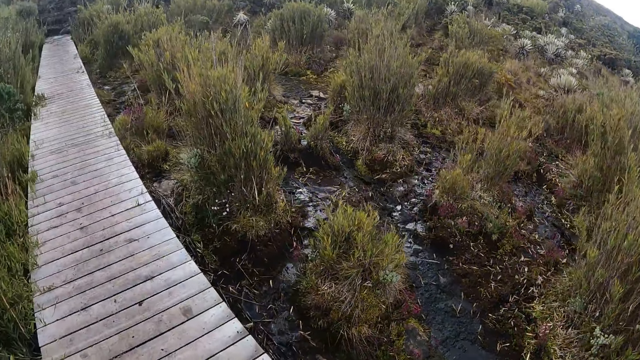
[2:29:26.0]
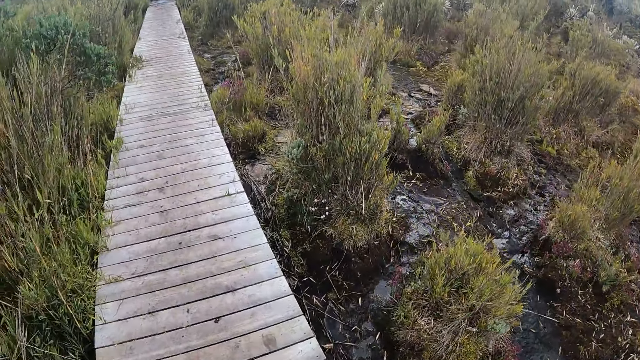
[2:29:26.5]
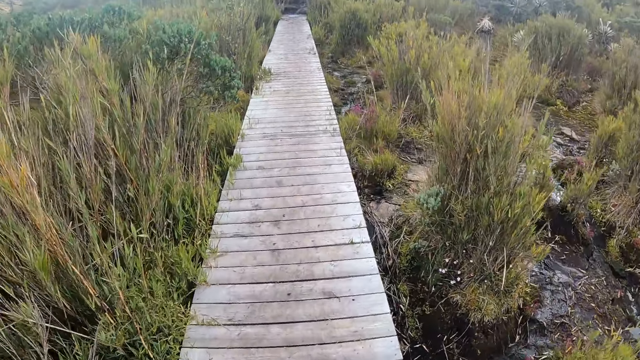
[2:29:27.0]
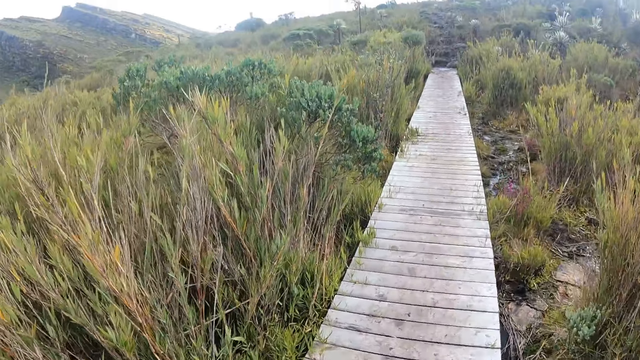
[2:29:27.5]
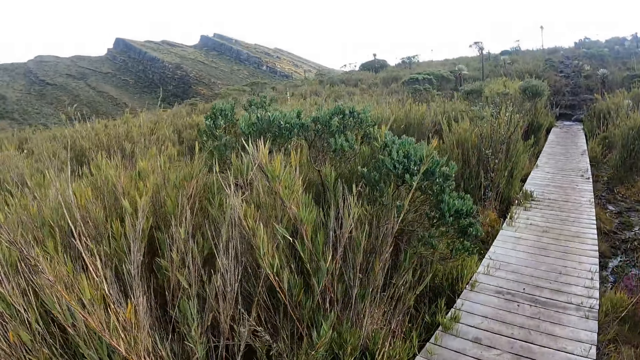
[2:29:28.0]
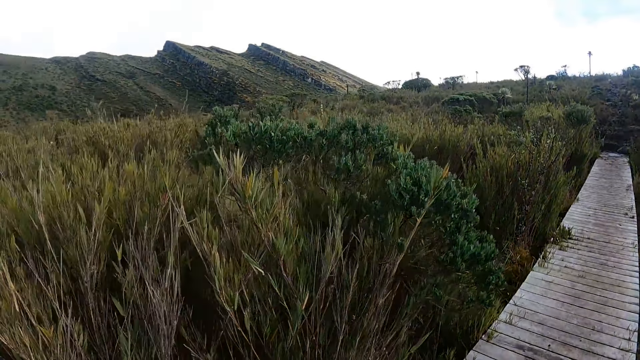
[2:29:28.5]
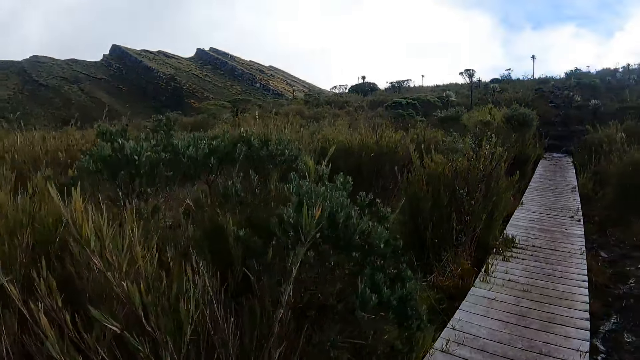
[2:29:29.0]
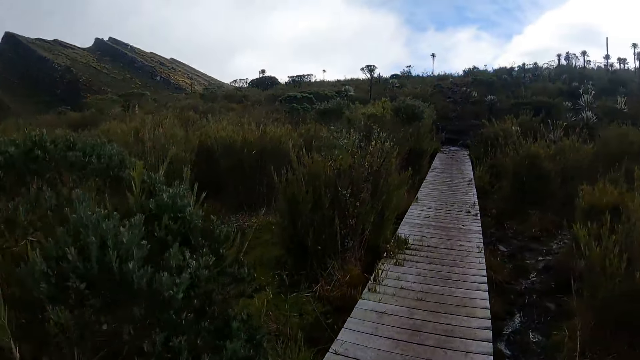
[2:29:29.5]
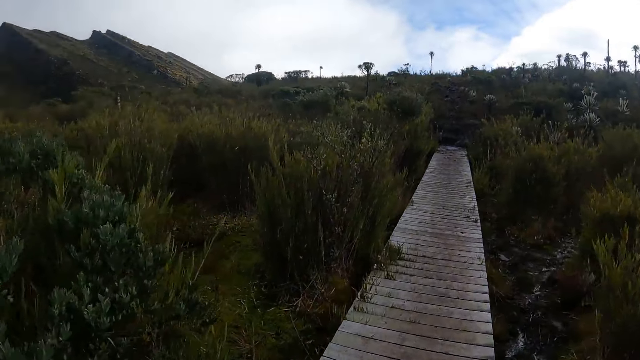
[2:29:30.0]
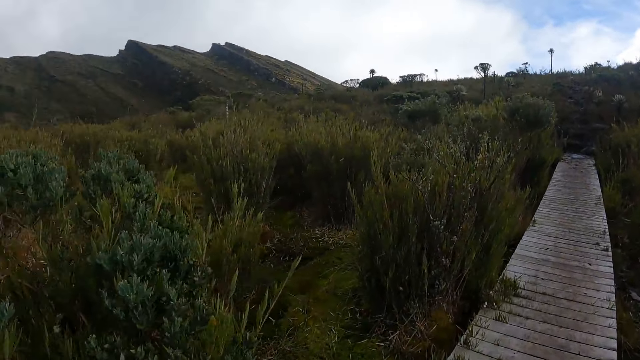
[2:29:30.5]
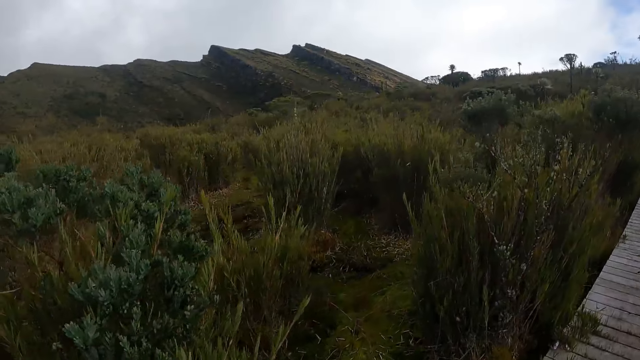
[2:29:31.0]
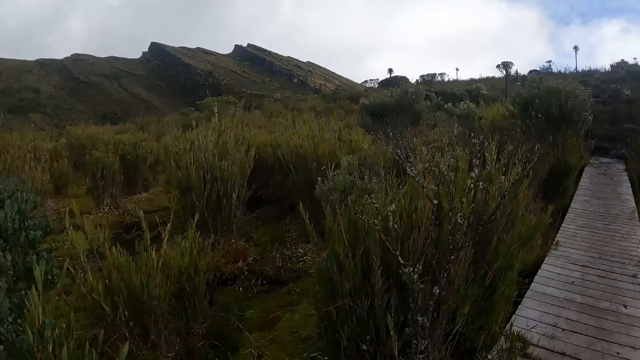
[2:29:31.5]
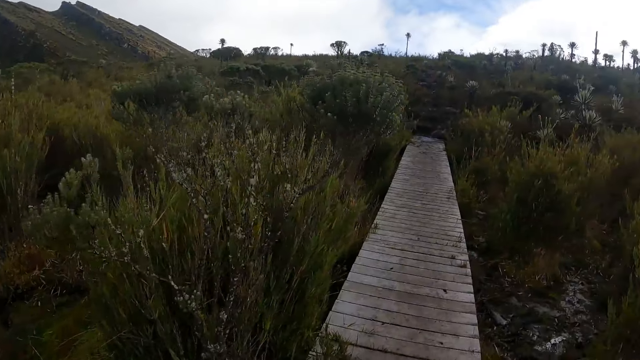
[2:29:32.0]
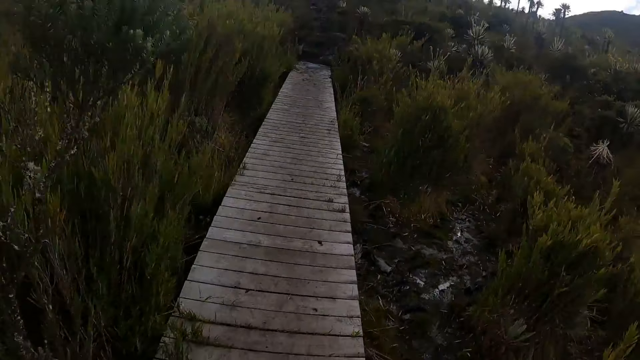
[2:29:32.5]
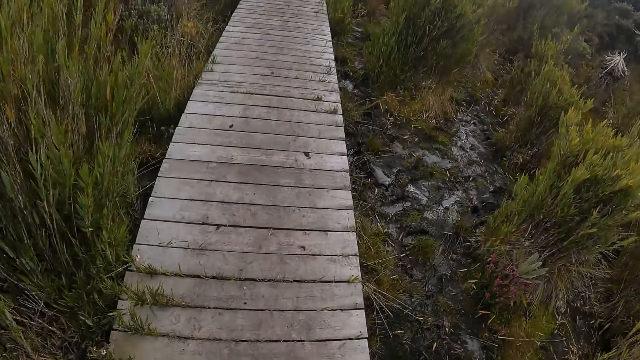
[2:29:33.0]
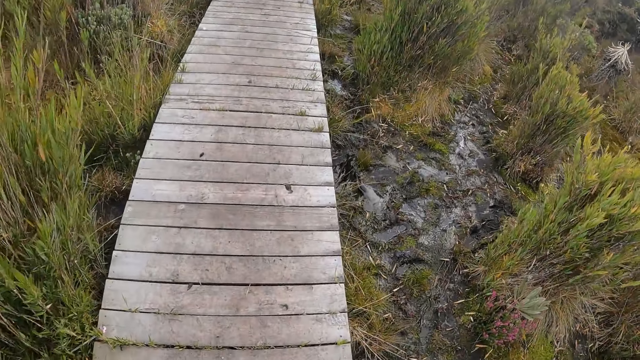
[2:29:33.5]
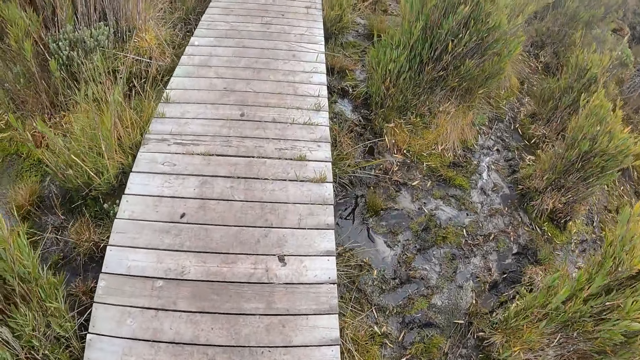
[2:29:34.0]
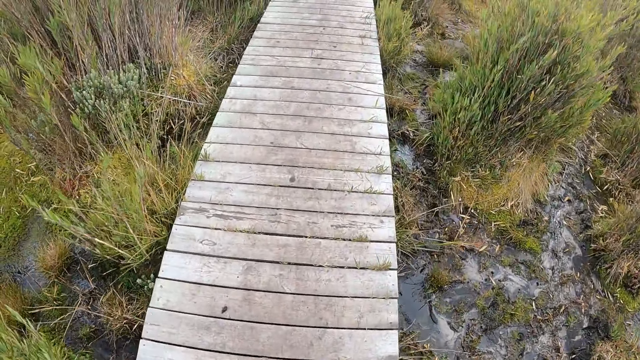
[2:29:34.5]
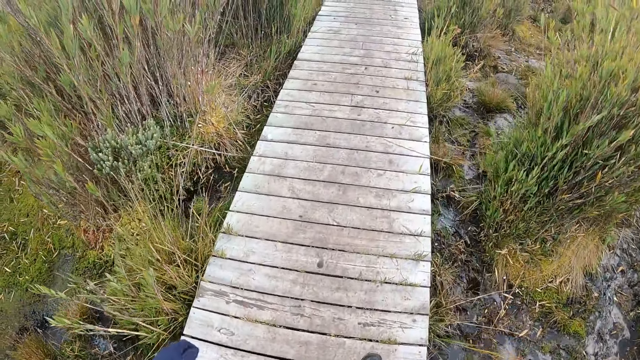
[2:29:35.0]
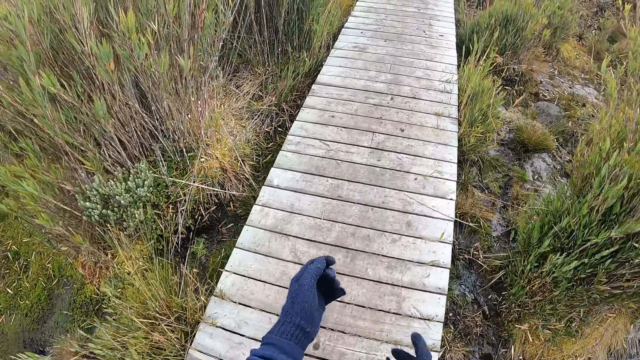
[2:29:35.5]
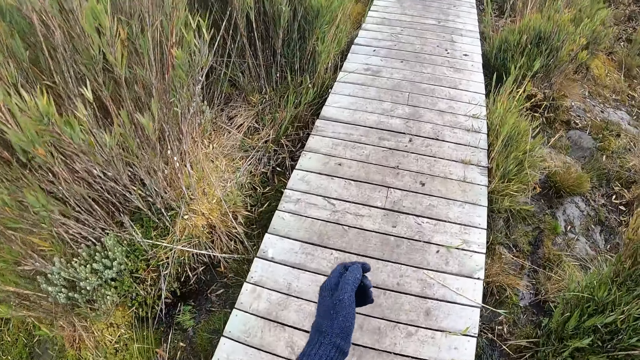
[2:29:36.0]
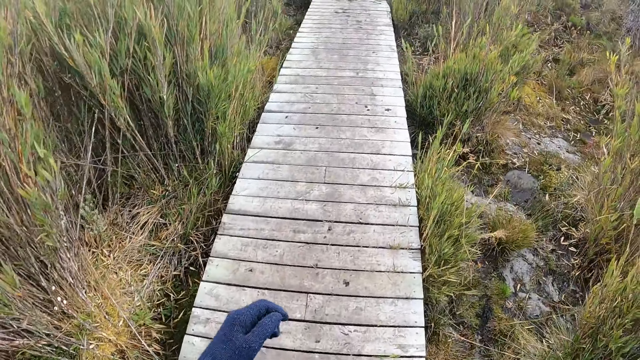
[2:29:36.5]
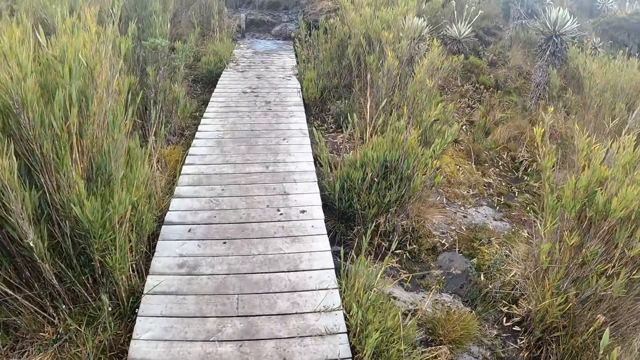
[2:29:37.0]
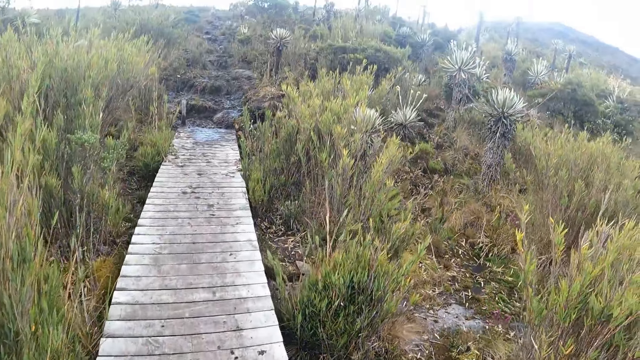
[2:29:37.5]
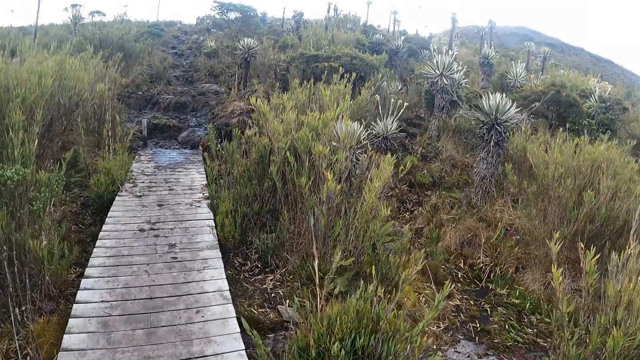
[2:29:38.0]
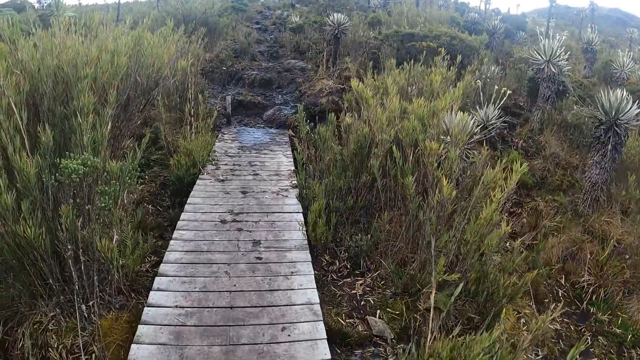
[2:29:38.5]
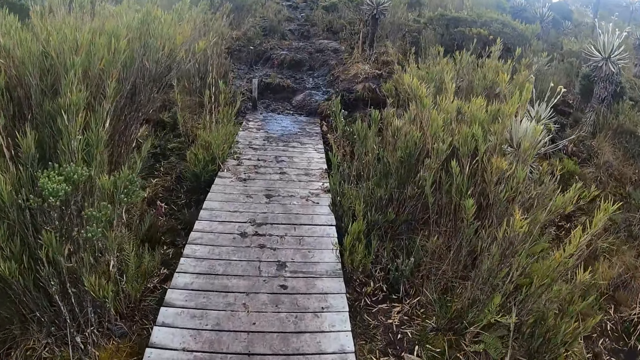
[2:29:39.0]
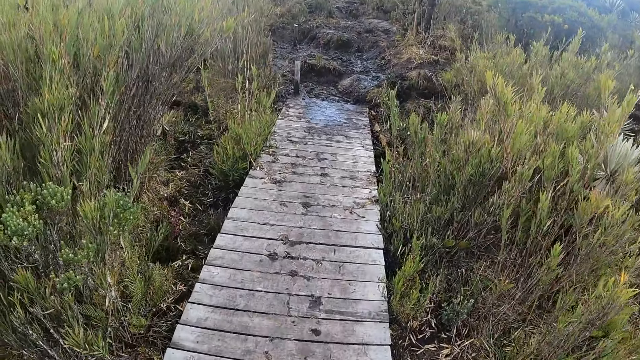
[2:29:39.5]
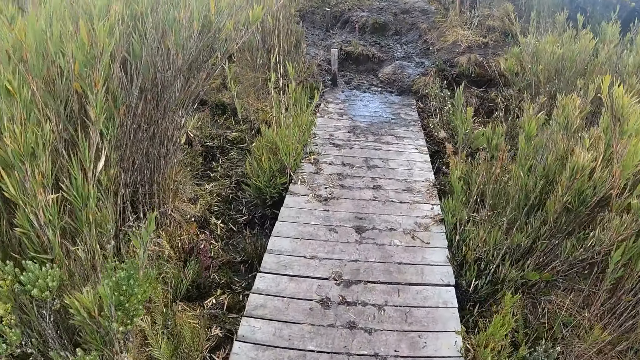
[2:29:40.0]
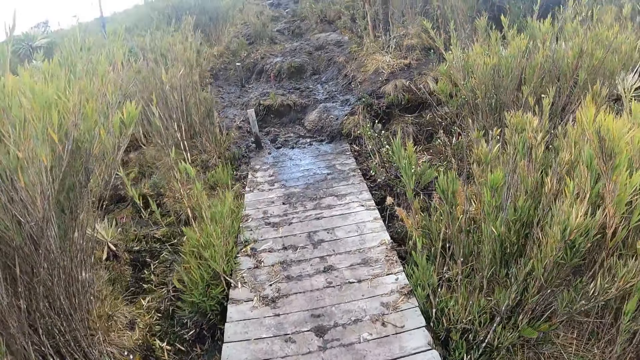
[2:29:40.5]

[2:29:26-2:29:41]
The camera wearer looks around the field. She walks along a wooden pavement. She adjusts her hand gloves. She walks along the wooden pavement.

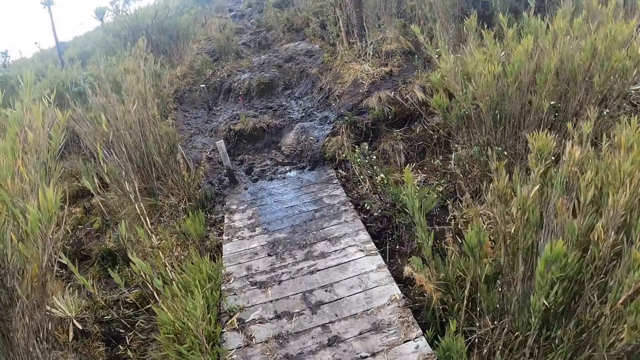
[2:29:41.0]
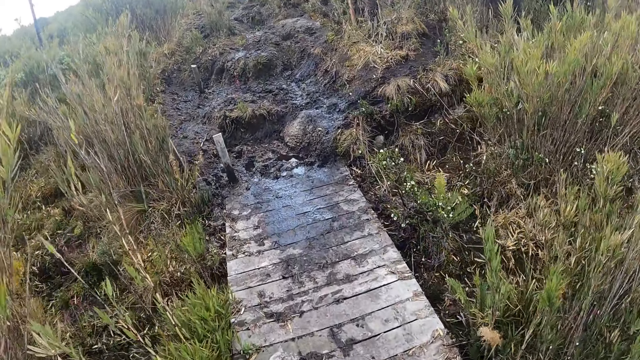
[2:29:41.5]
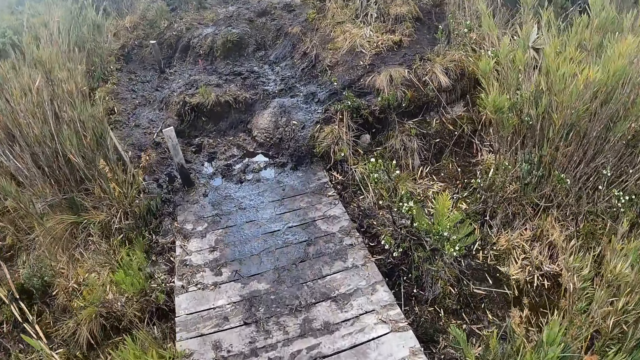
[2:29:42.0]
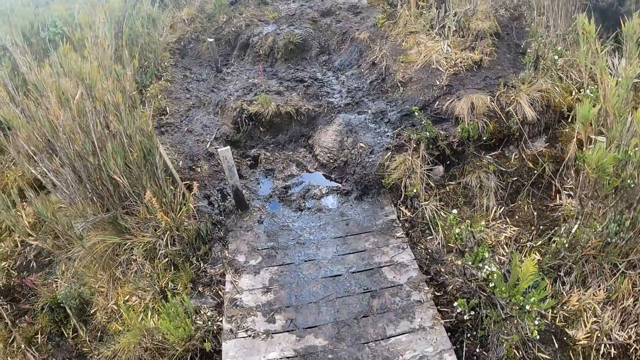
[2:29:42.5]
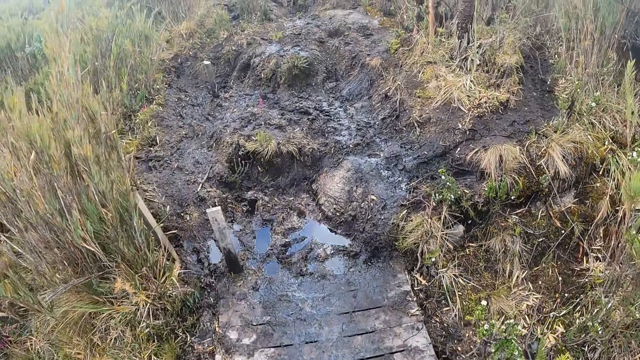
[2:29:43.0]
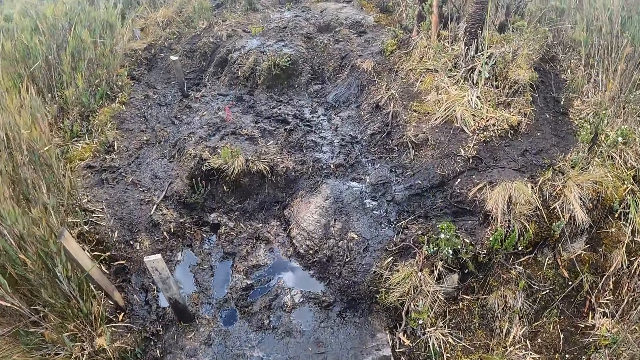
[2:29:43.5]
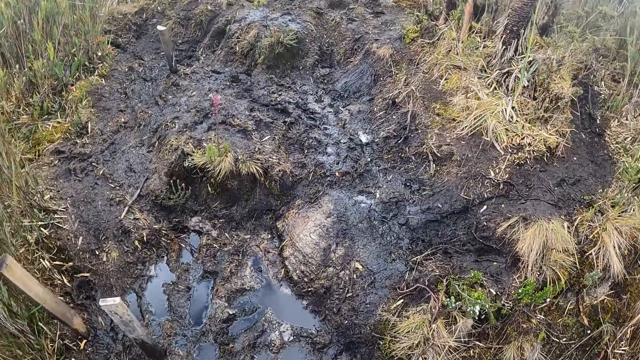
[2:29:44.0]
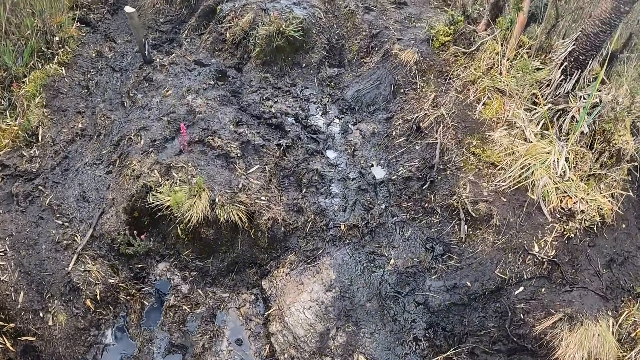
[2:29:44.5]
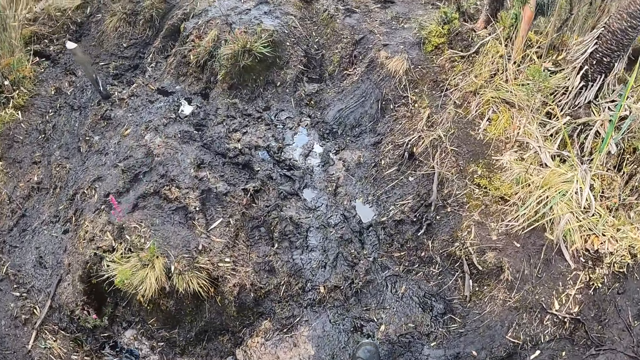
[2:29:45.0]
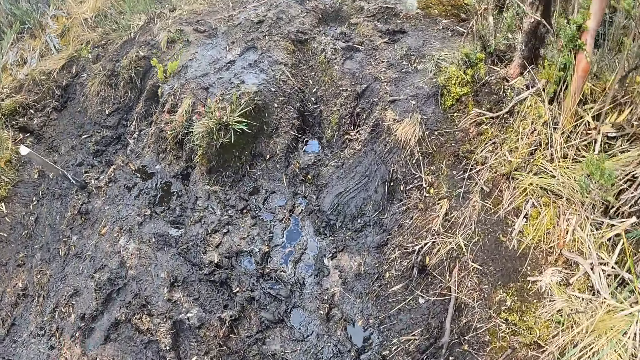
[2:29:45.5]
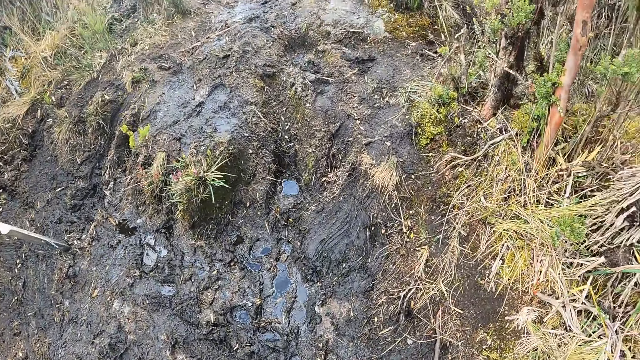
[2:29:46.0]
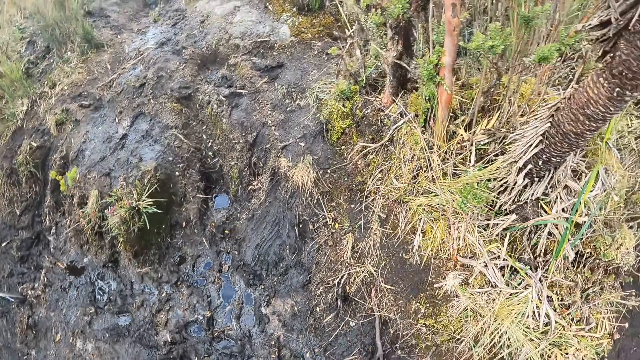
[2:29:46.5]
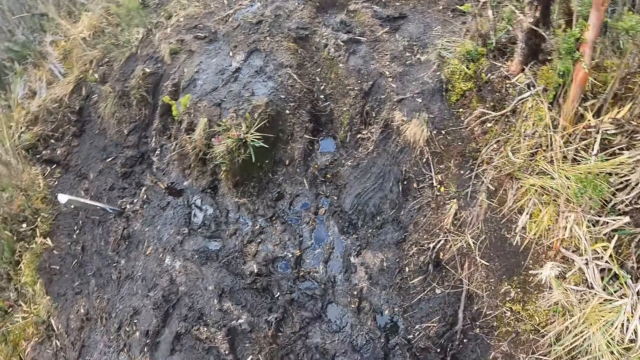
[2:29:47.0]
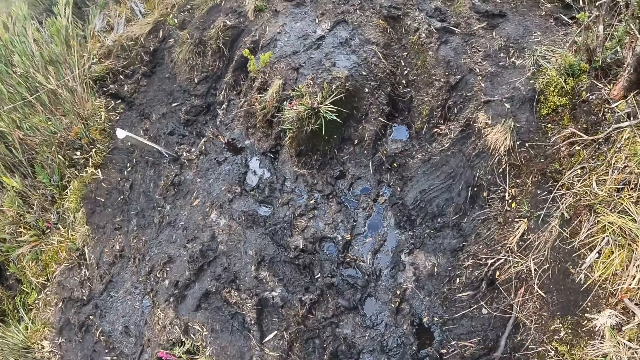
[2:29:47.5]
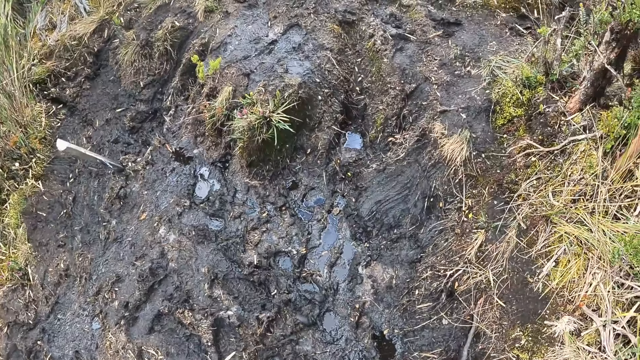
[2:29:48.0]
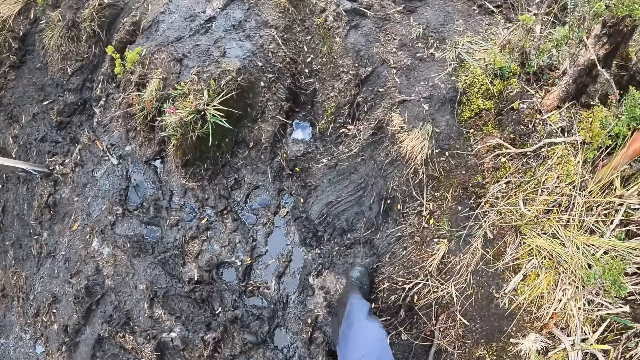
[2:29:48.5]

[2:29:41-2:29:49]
The camera wearer walks on the muddy path.
